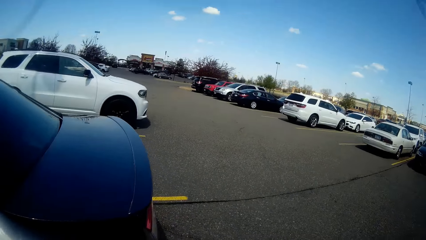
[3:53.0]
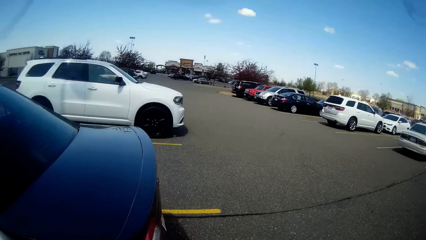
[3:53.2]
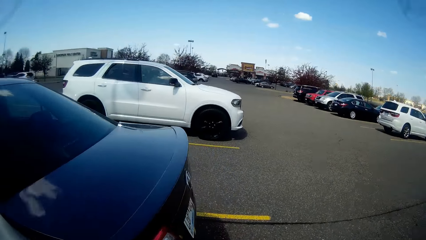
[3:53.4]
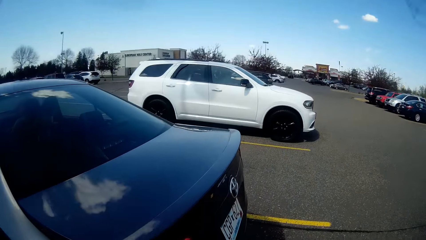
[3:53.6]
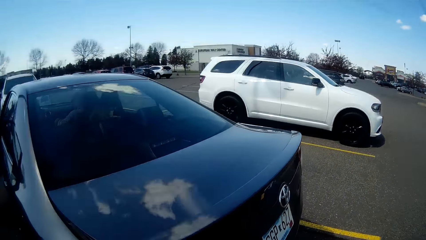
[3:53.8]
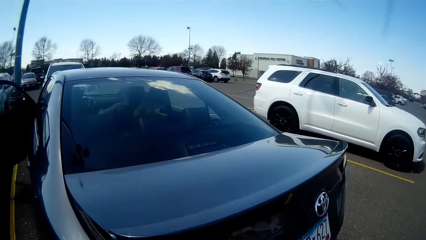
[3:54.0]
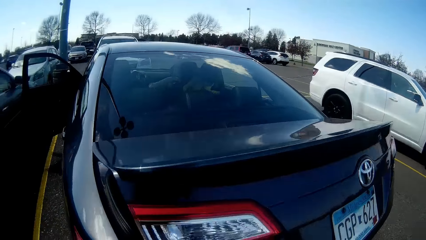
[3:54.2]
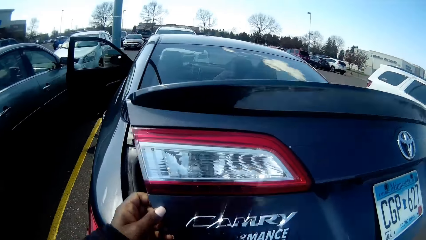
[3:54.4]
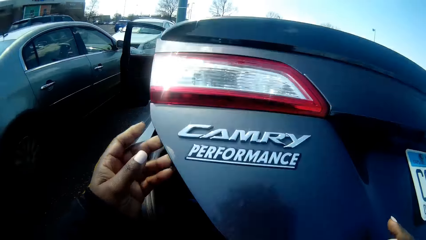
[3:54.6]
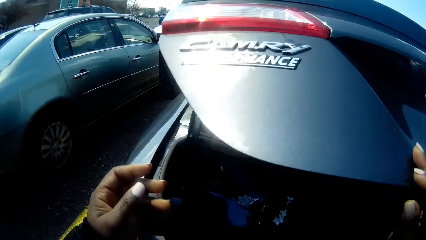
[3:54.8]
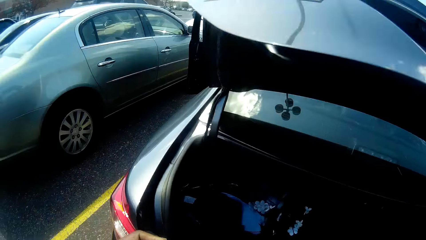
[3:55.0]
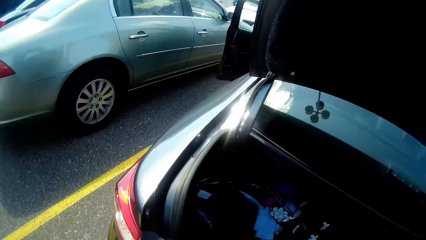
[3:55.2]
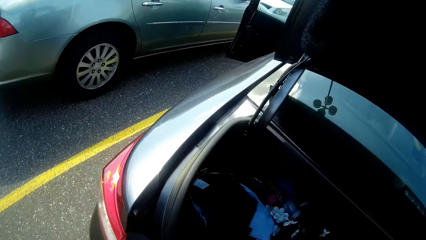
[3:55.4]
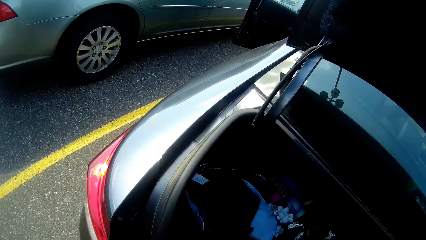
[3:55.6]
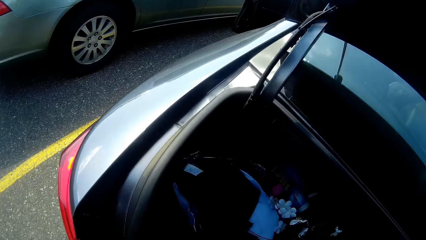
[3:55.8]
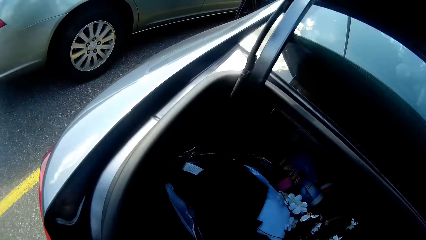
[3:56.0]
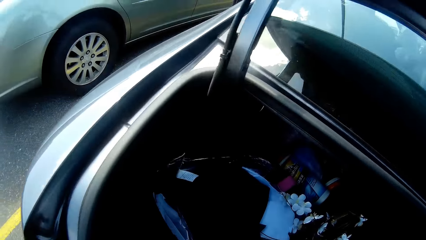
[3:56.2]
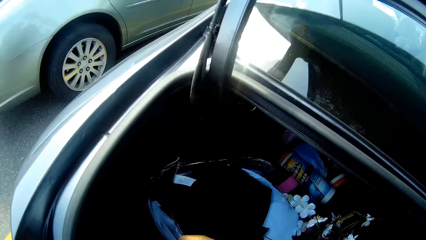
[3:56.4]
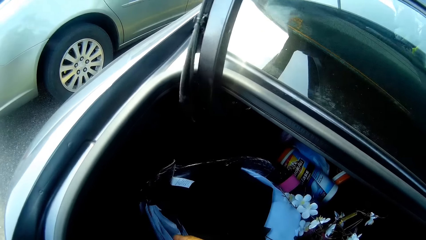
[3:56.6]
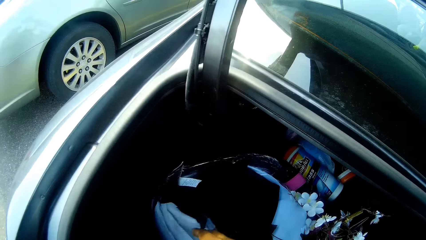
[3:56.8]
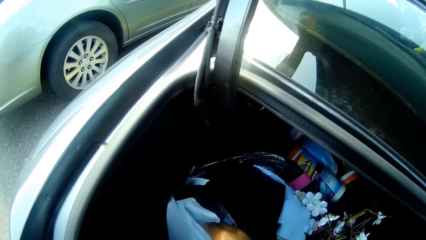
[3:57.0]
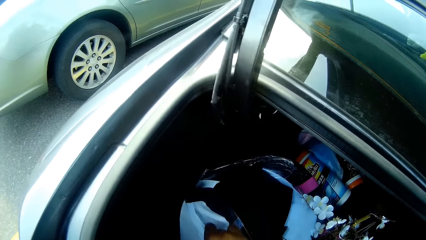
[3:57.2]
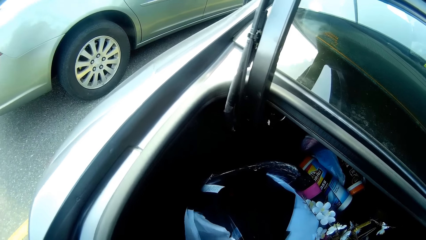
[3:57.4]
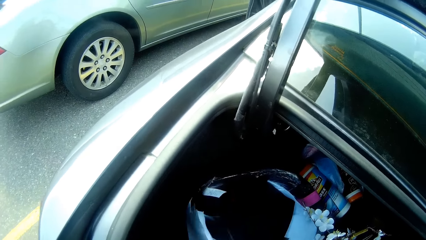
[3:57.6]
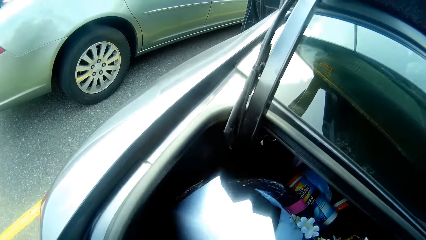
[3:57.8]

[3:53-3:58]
The camera wearer opens the trunk of the black car with both hands. They take pieces of paper from a basket in the trunk of the black car with both hands.

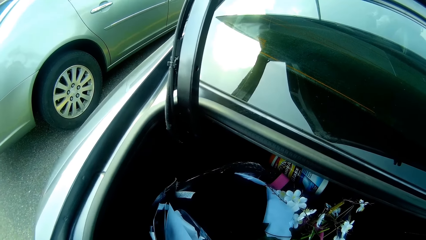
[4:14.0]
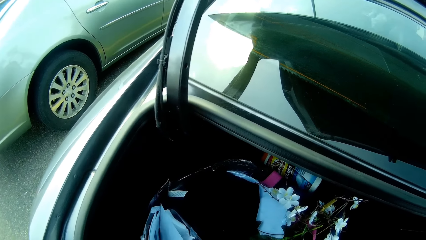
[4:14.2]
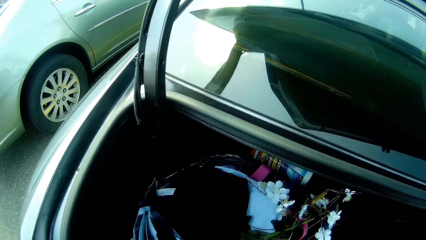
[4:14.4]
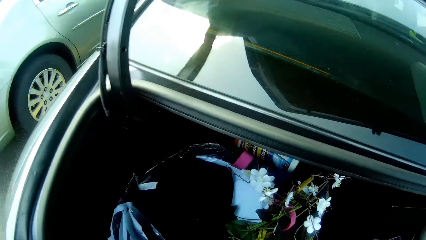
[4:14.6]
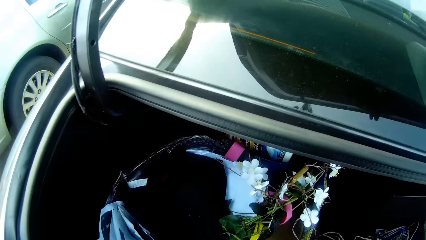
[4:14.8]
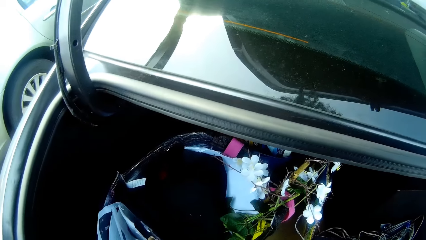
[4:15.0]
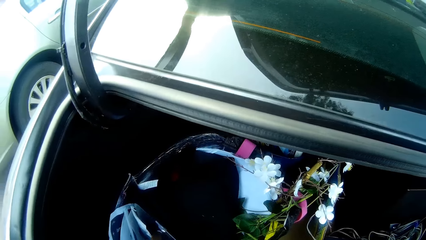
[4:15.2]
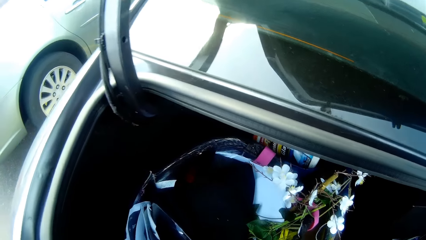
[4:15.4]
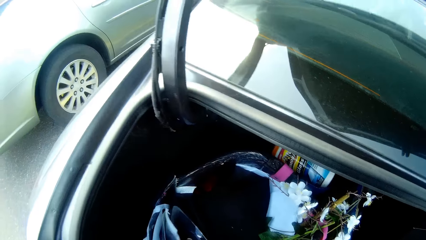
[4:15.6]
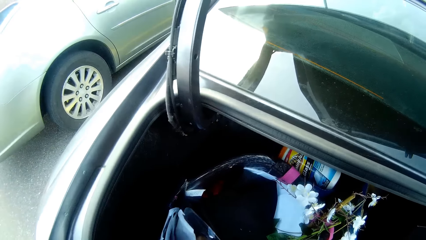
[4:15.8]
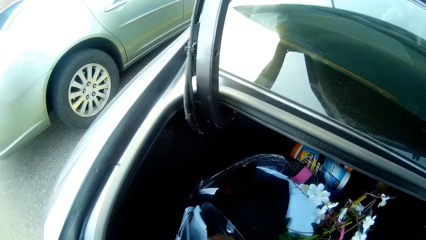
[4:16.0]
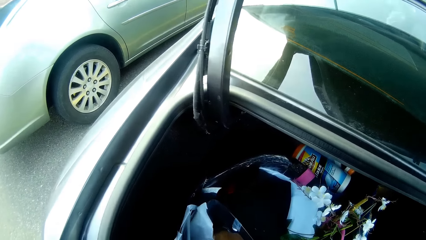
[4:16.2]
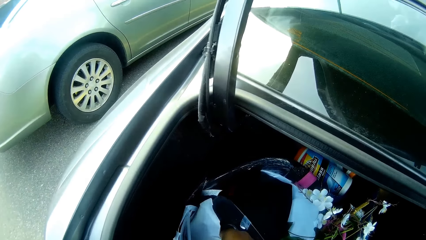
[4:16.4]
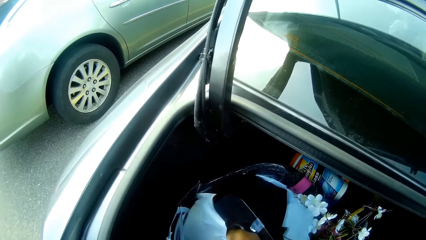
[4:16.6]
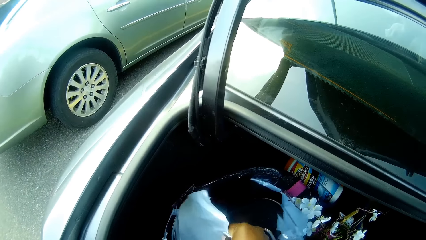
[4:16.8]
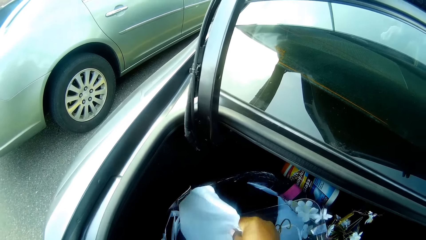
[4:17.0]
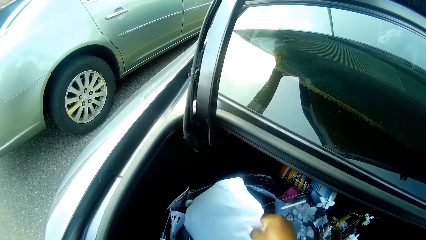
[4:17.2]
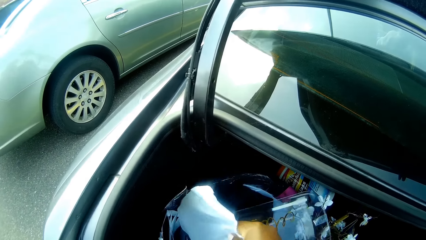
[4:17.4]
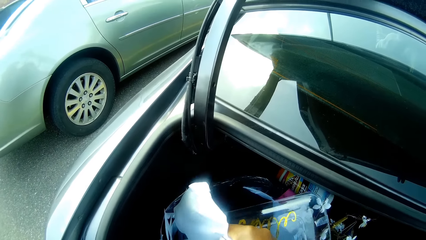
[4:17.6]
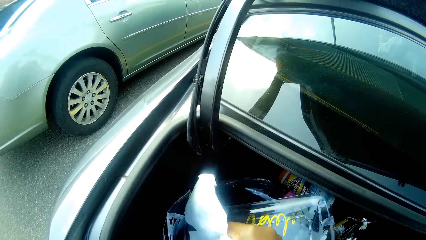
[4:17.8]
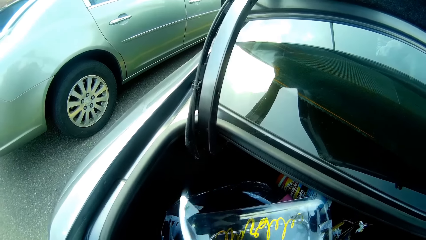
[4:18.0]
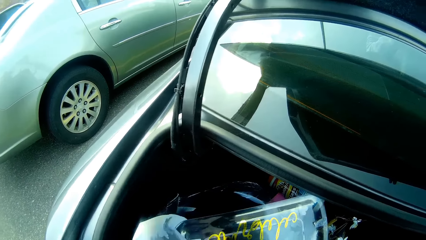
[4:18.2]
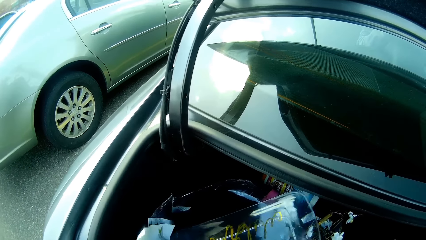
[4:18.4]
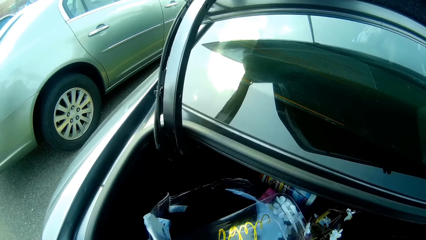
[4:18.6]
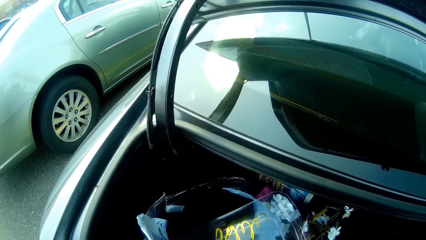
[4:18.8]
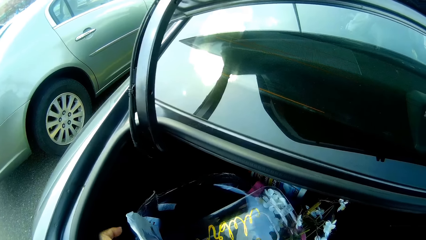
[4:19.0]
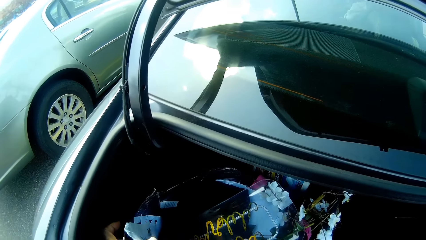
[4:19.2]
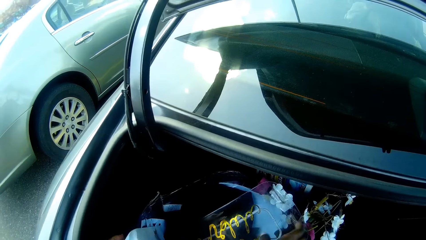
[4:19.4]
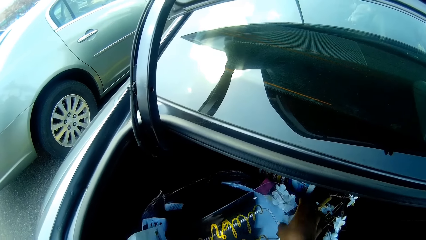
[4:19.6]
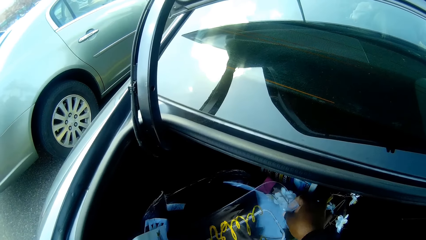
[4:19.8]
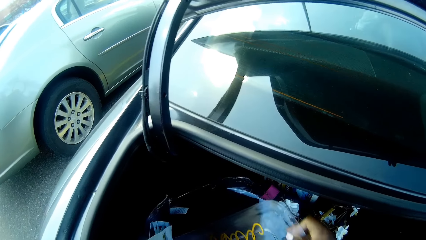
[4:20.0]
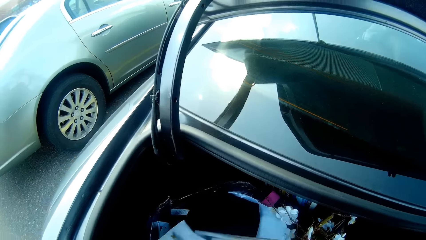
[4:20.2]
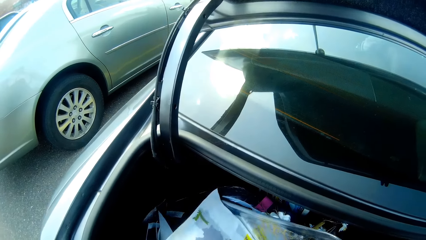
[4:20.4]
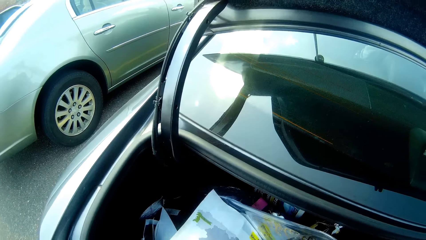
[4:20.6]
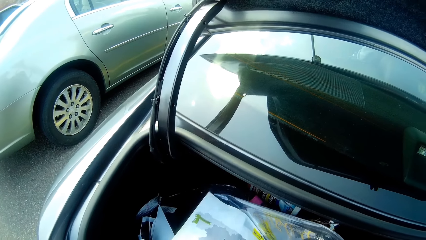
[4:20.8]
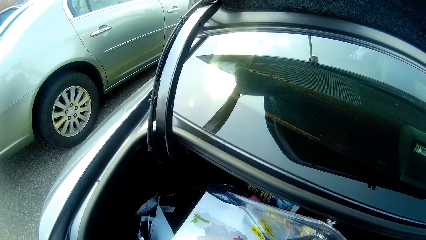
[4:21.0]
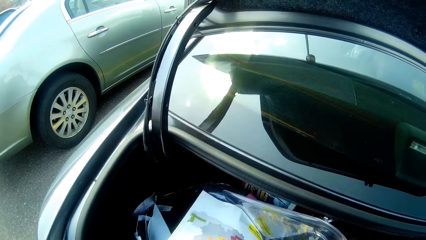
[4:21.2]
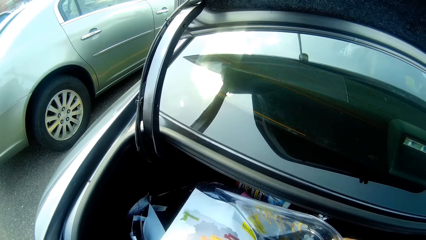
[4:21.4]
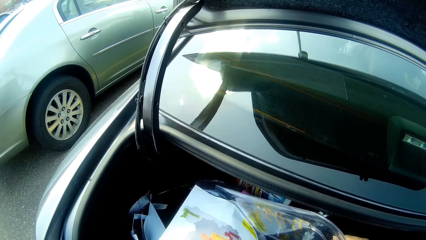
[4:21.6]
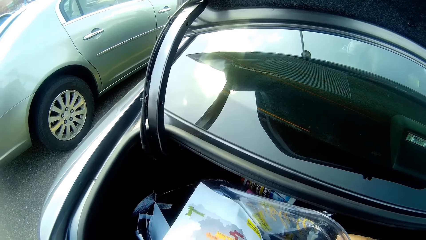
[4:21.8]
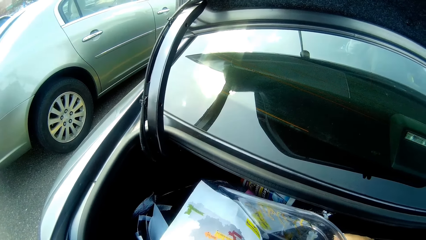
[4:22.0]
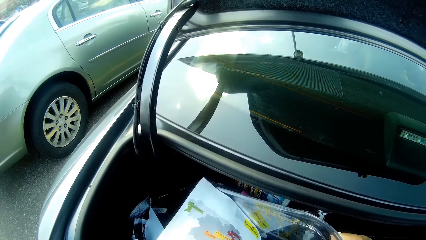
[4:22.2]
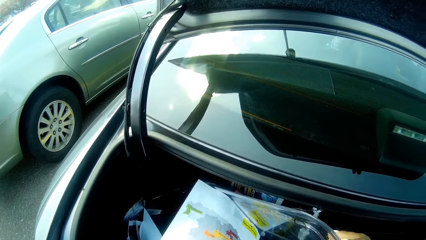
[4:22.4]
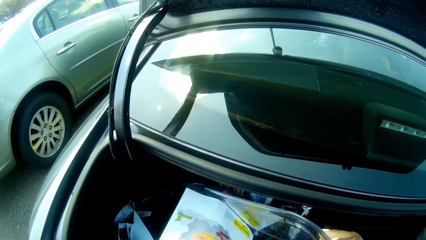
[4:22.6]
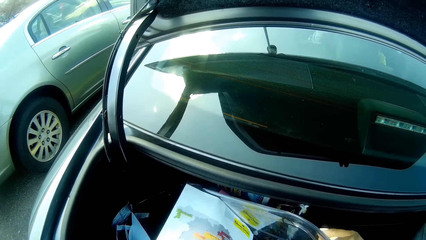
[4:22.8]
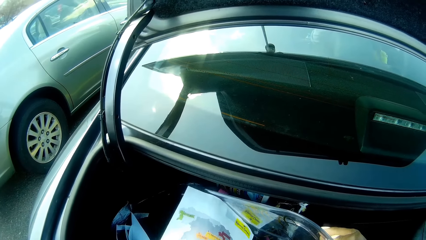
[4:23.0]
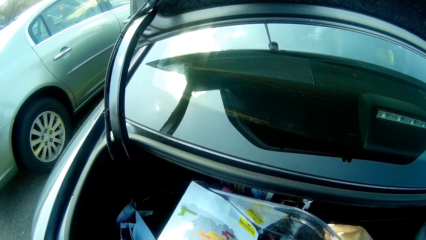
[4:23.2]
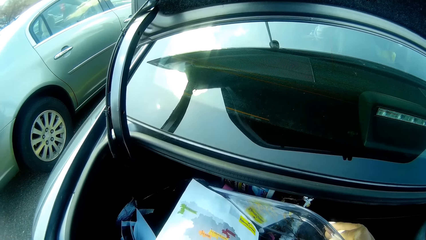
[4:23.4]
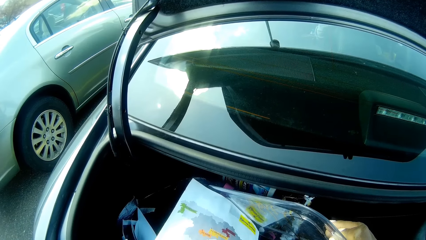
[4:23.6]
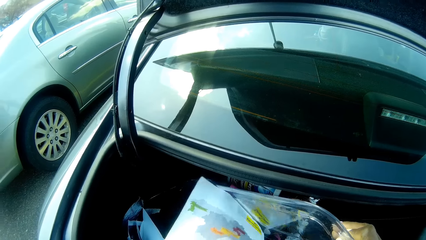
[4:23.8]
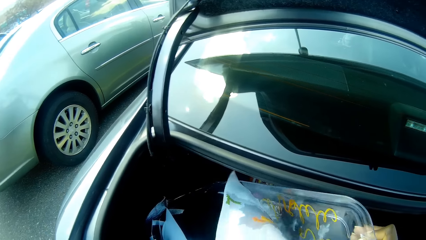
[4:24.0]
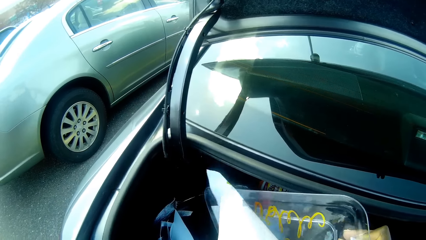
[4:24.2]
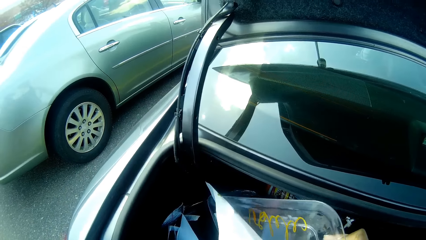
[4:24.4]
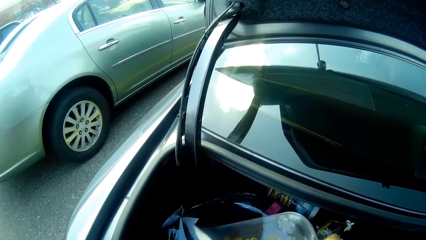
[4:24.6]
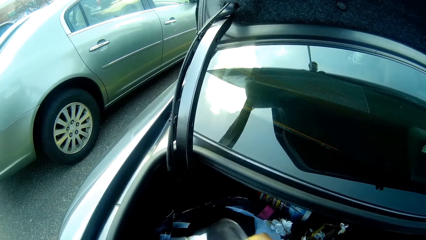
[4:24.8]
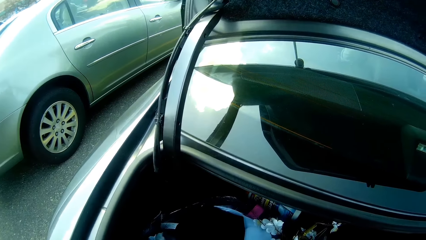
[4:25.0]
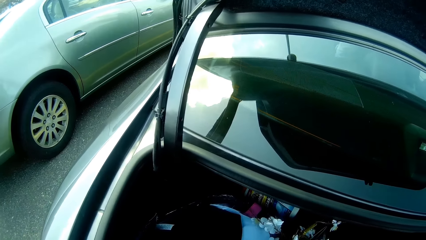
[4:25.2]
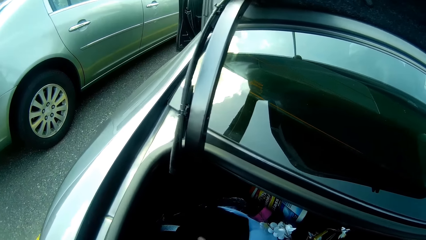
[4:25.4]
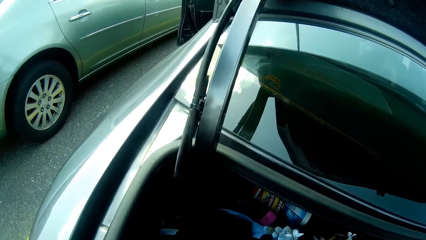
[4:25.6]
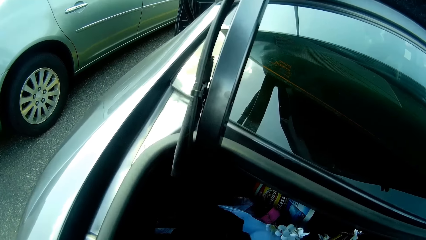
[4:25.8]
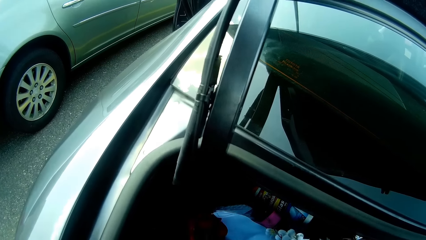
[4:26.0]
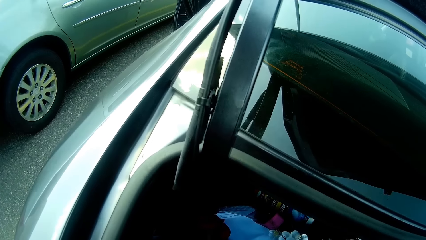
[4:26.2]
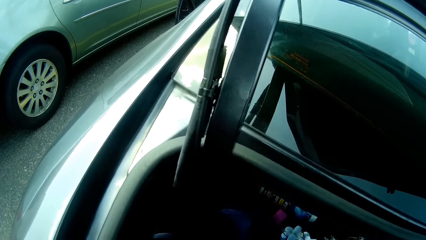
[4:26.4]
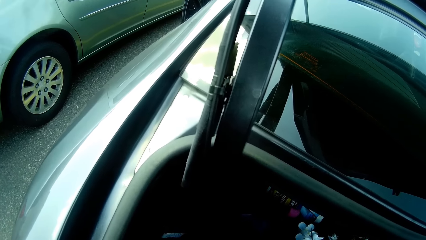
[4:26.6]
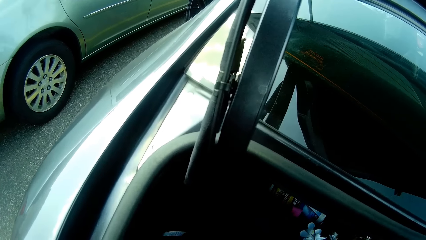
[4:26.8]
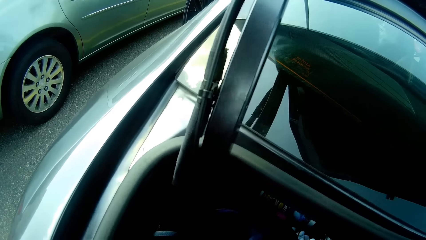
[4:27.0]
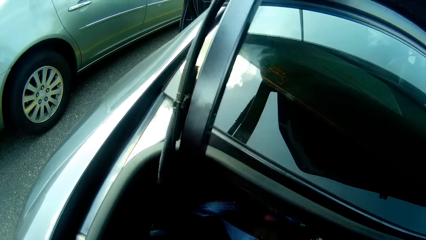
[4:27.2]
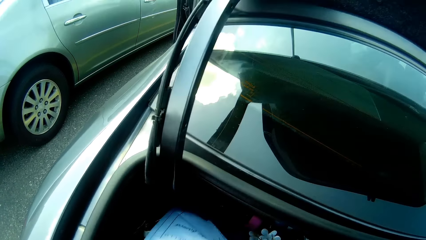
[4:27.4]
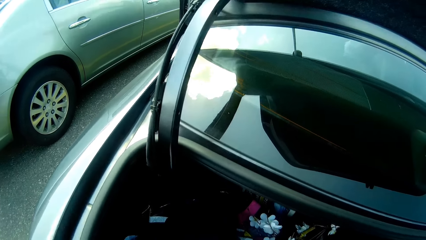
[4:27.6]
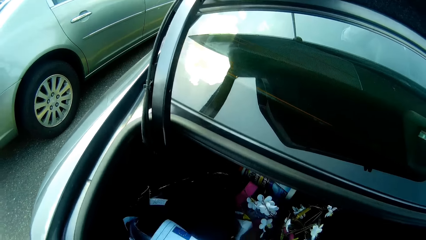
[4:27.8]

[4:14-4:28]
The camera wearer takes a piece of paper from the pieces of paper in the basket with her right hand. She drops the piece of paper into the basket with her right hand. She takes a glass tray from the basket in the trunk of the black car with her right hand. She drops the glass tray in the basket with her right hand. She takes pieces of paper from the basket in the trunk of the black car with both hands.
